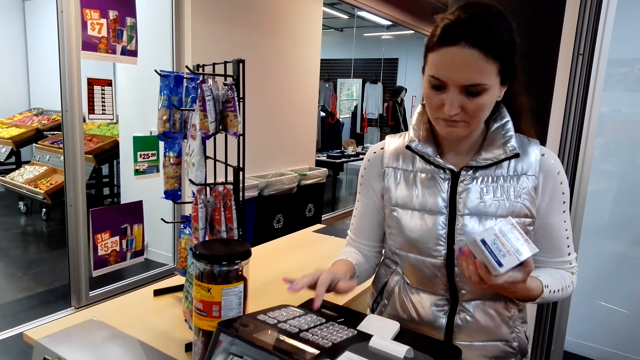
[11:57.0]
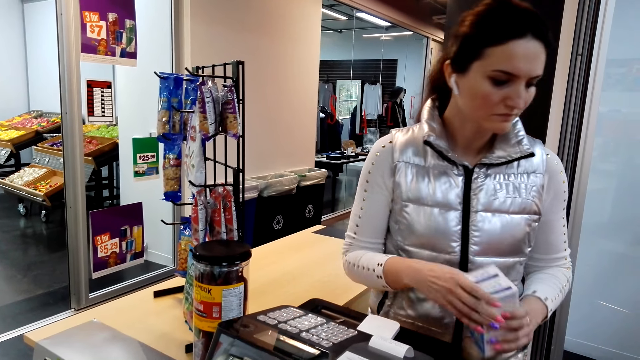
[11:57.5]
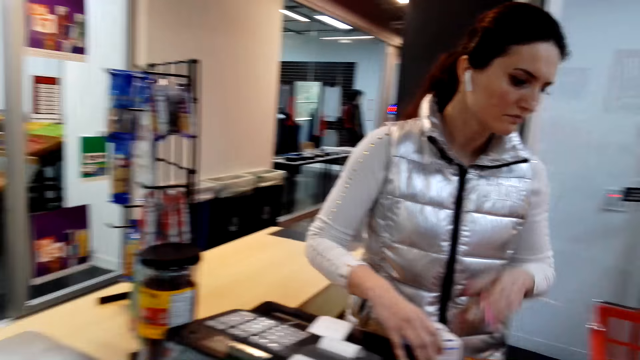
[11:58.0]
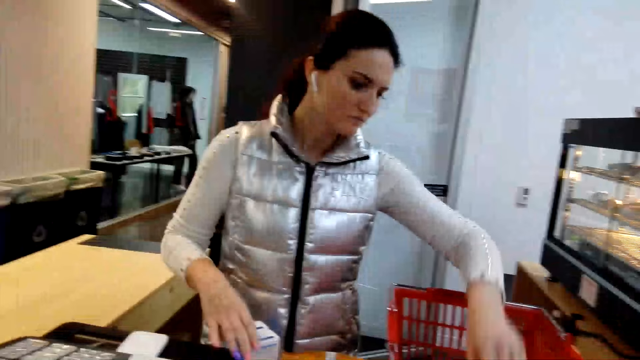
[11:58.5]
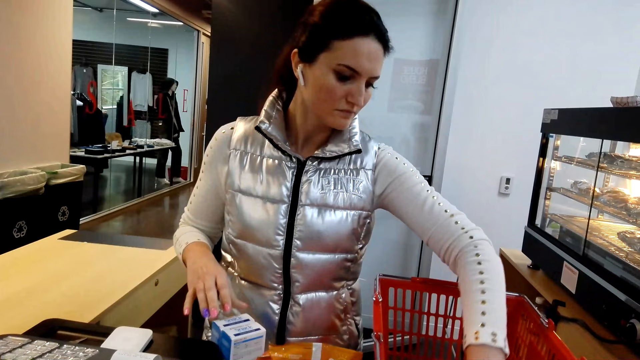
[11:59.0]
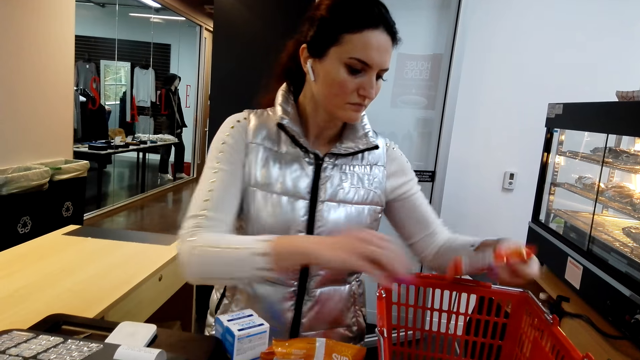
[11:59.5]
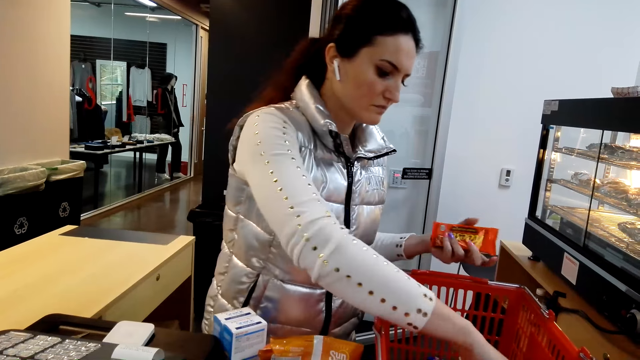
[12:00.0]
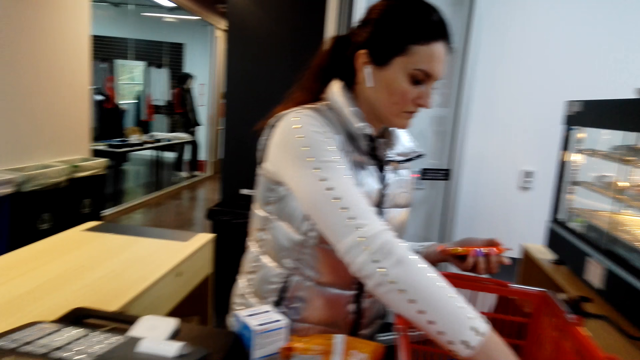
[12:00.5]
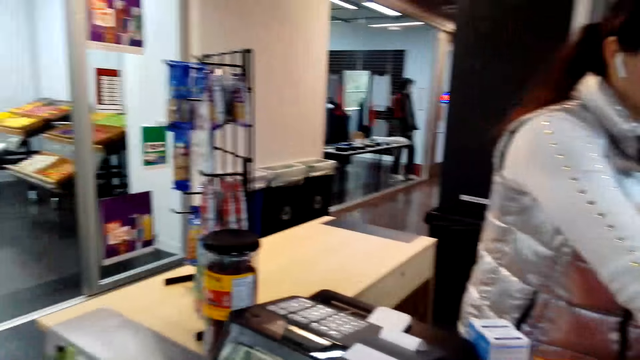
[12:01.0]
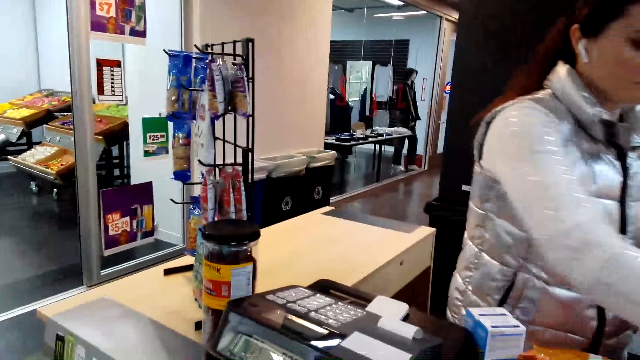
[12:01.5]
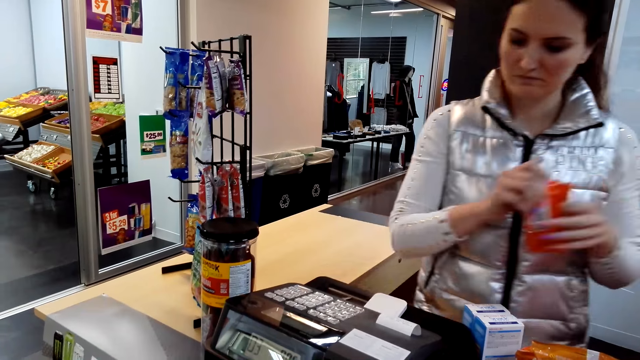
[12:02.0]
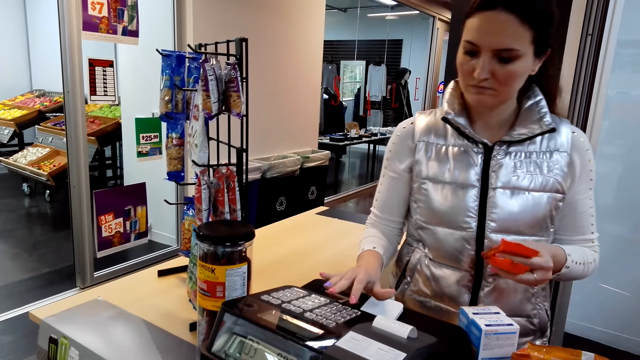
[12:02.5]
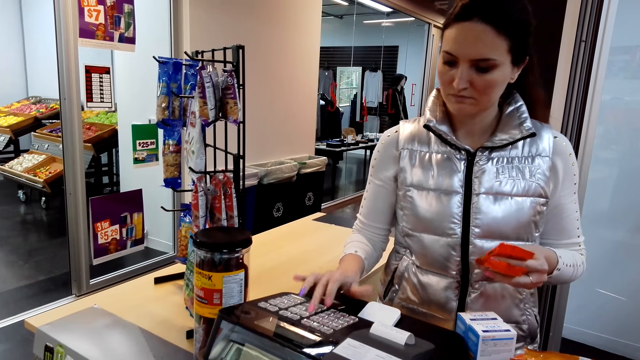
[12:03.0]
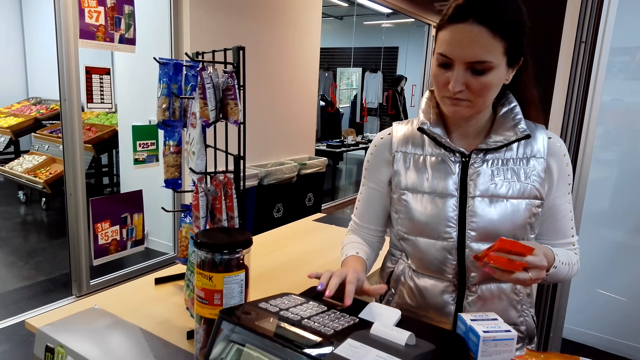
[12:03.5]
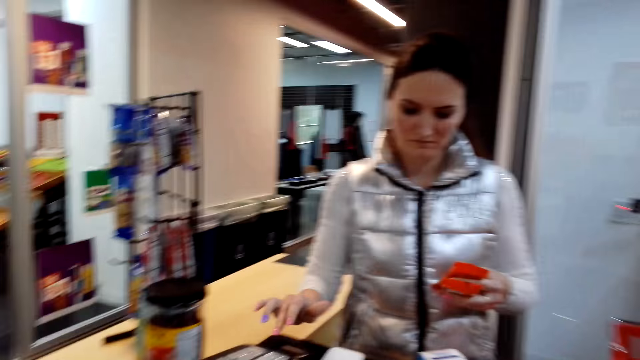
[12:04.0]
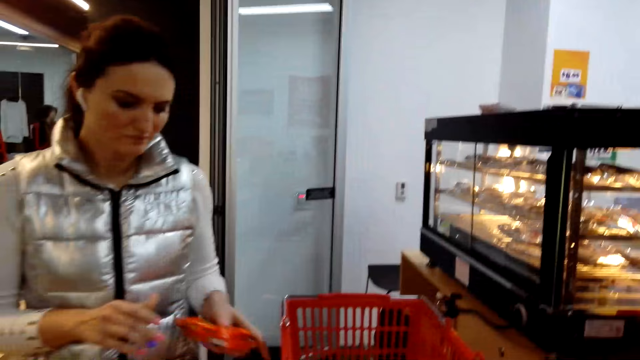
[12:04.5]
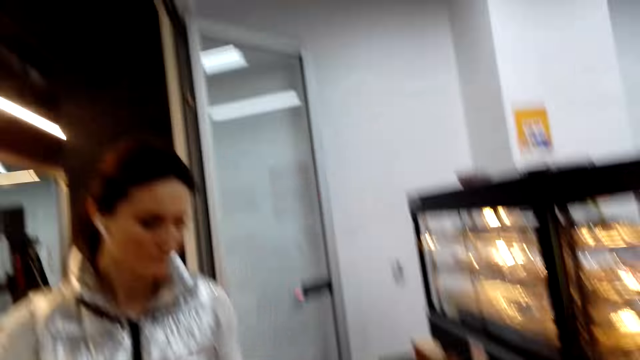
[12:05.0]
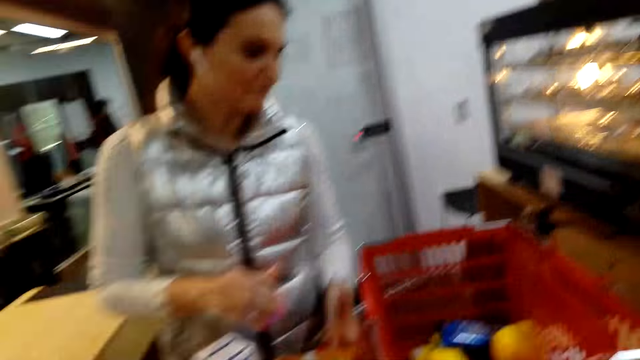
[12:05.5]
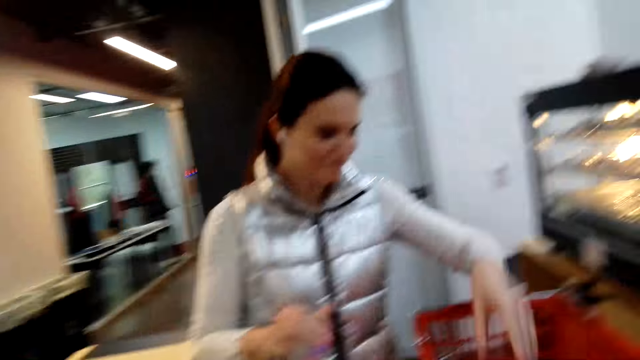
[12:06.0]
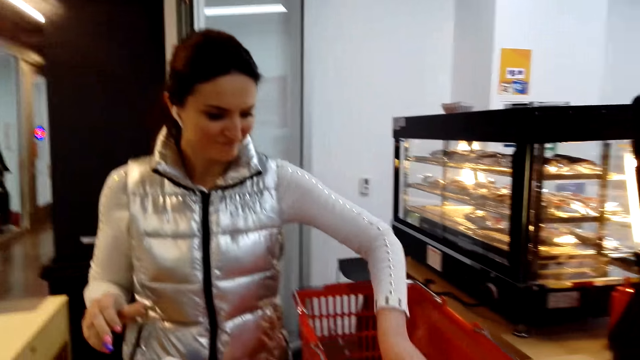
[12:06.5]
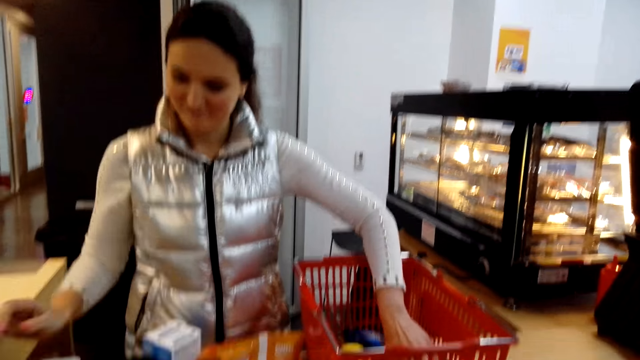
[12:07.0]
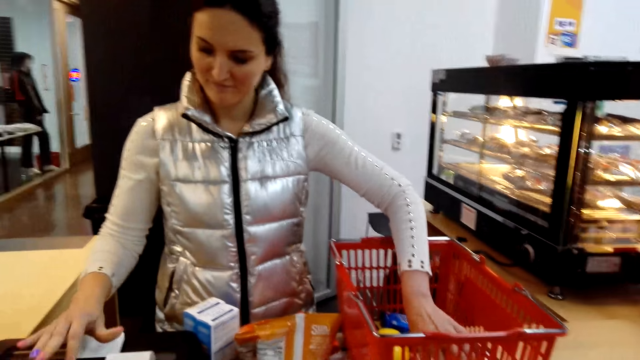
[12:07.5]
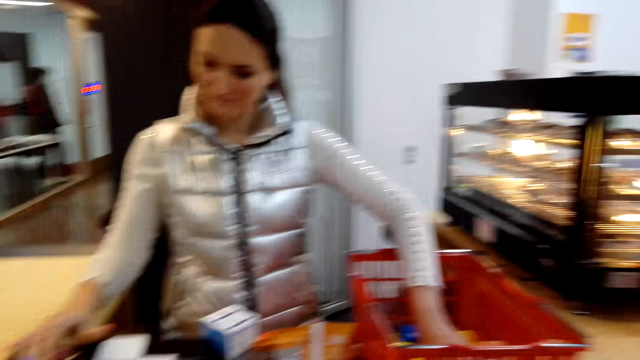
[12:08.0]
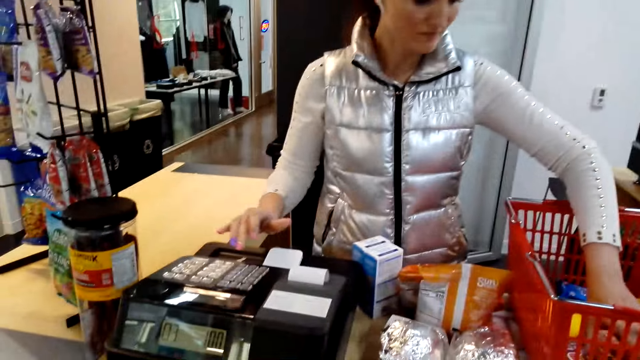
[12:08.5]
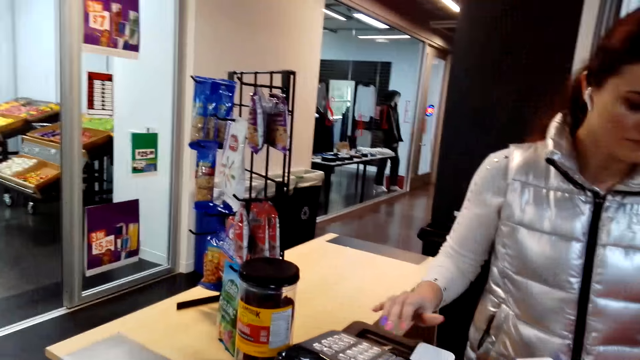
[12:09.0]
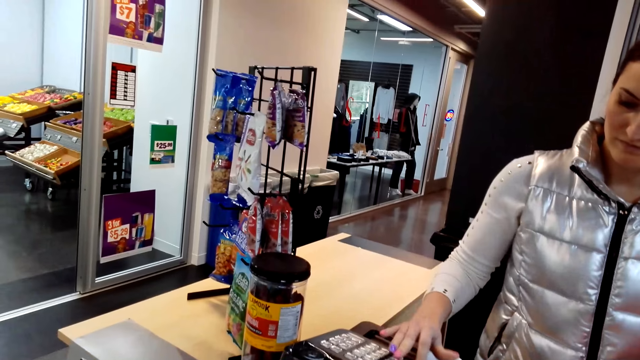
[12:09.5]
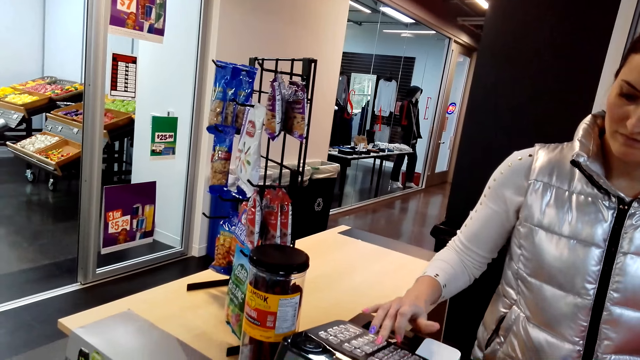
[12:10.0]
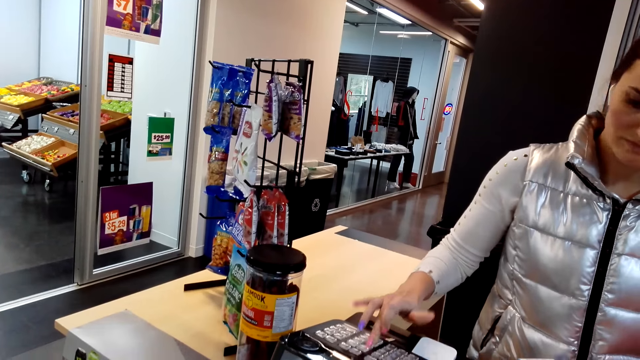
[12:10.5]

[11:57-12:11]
A woman puts down the snacks, picks snacks from the shopping basket, holds the snacks on one hand and dials the buttons on the counter machine. The camera wearer talks. The woman puts down the snacks, holds the items in the shopping basket and dials the buttons on the counter machine.

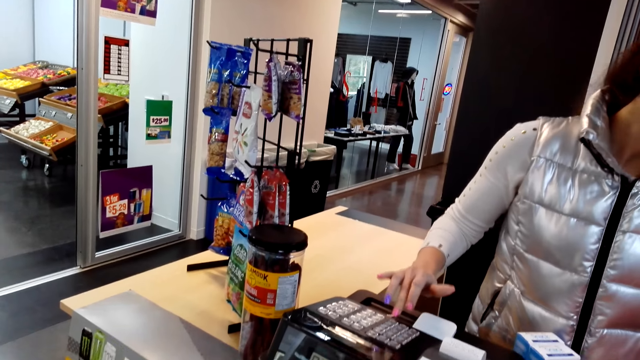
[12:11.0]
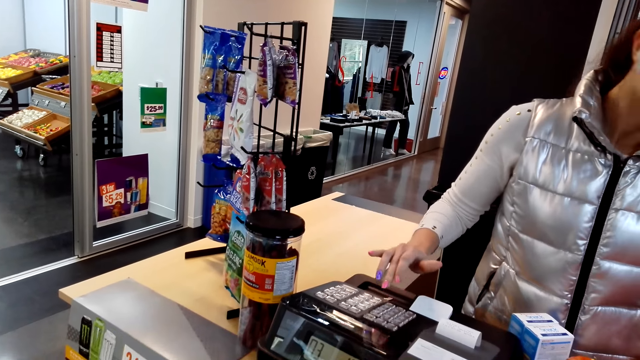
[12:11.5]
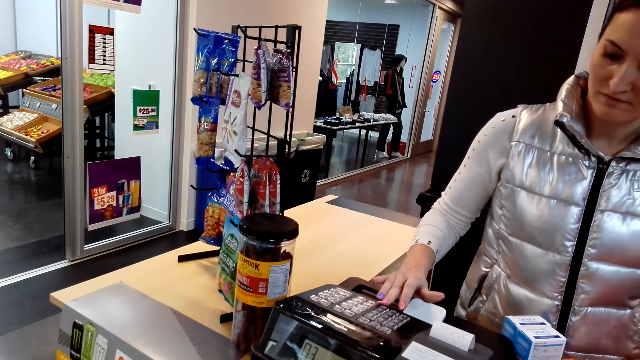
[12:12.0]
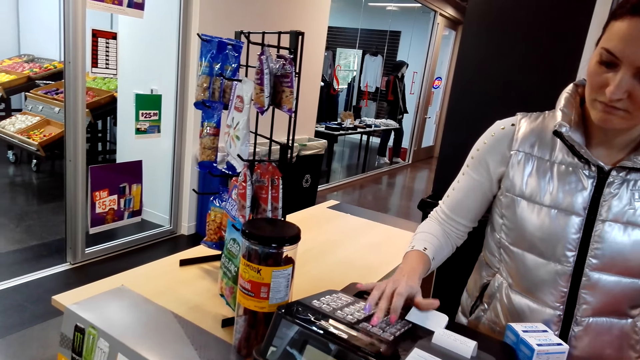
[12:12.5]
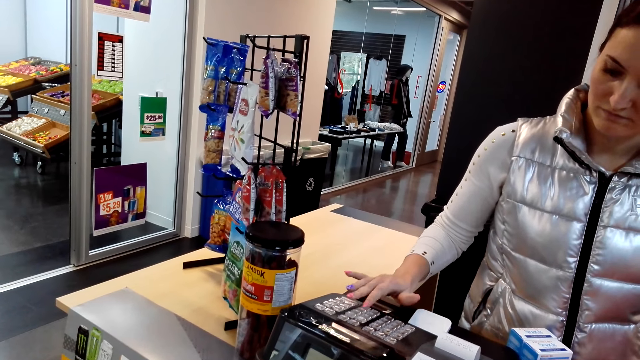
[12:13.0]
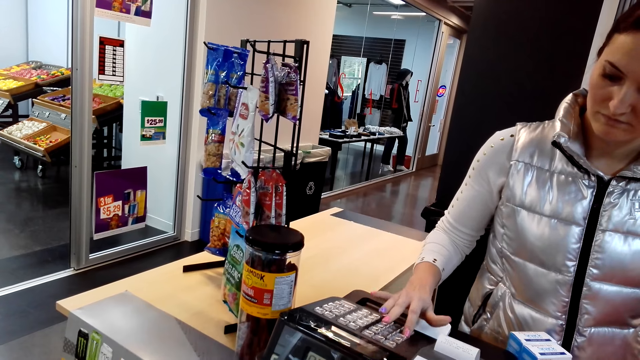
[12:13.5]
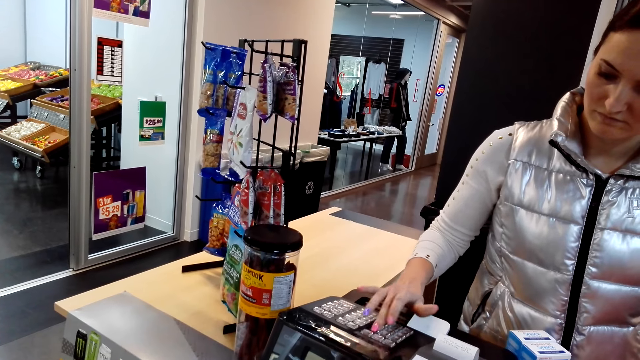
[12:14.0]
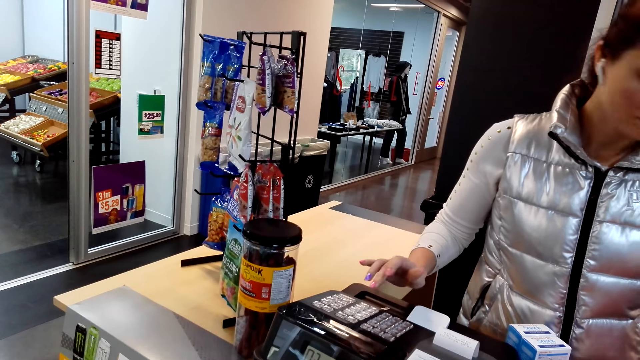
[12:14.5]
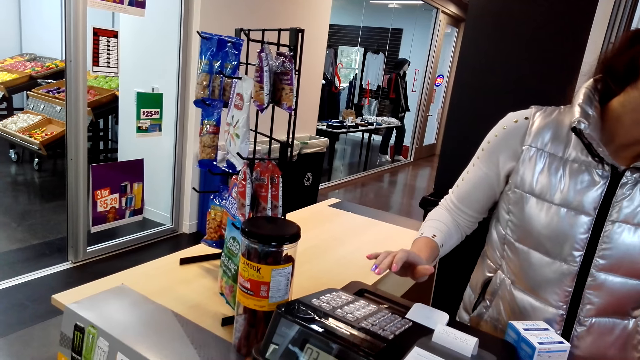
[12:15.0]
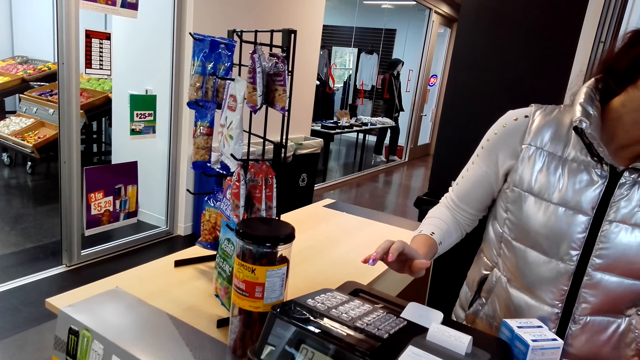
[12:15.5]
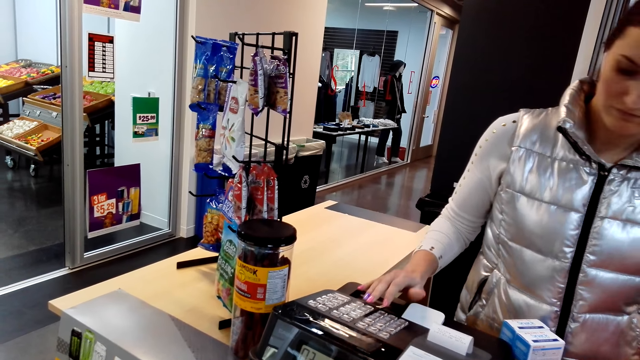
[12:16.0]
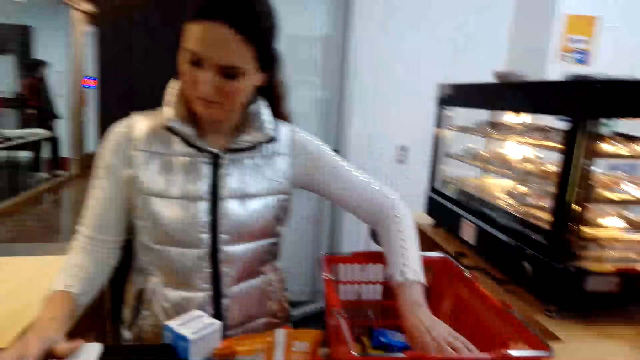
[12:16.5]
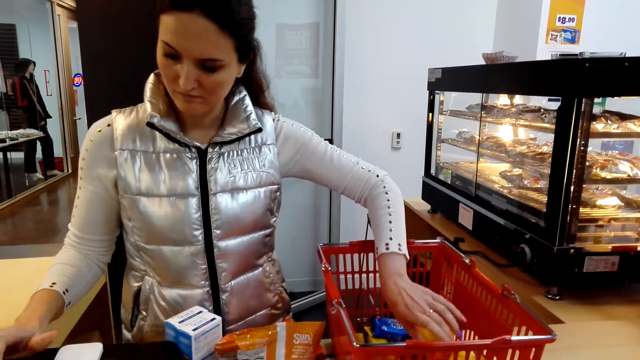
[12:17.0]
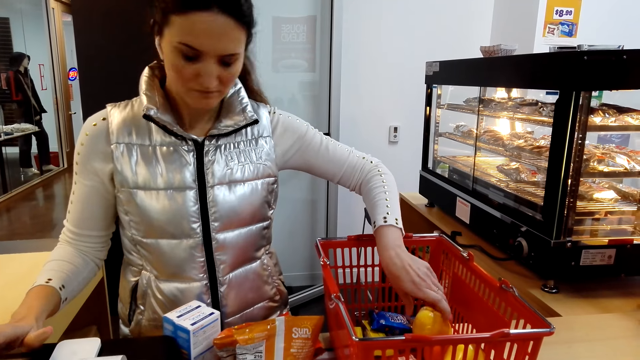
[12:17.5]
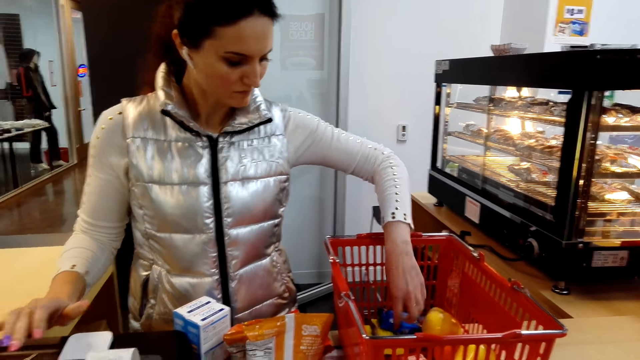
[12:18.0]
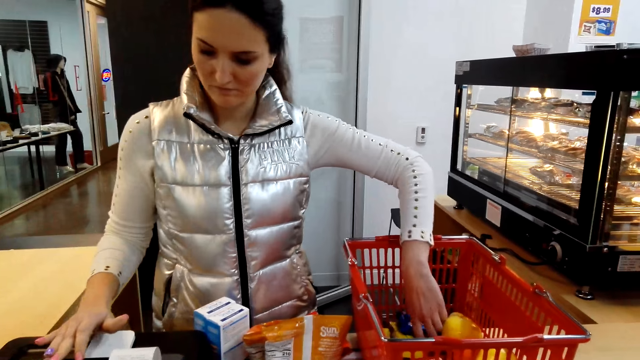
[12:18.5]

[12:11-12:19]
A woman calculates the bill, looks inside the shopping basket and dials the buttons on the counter machine.
